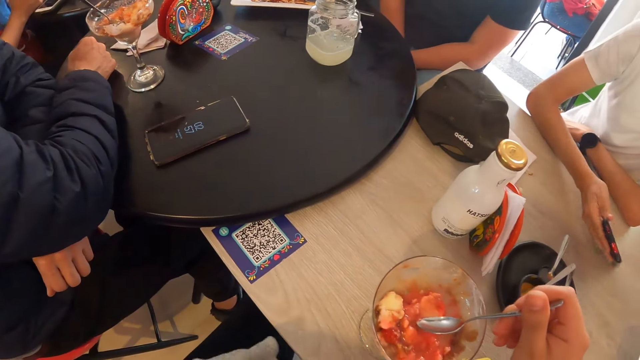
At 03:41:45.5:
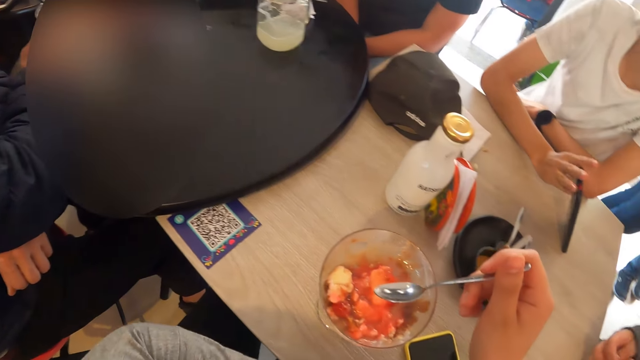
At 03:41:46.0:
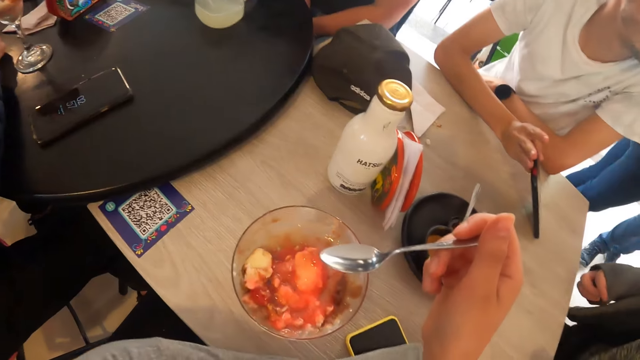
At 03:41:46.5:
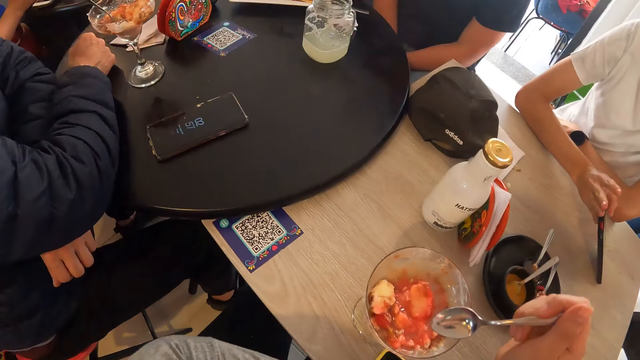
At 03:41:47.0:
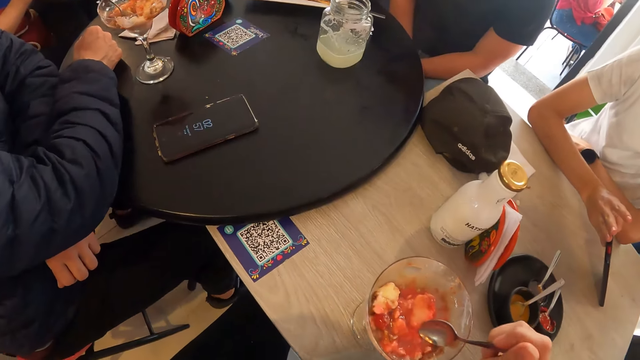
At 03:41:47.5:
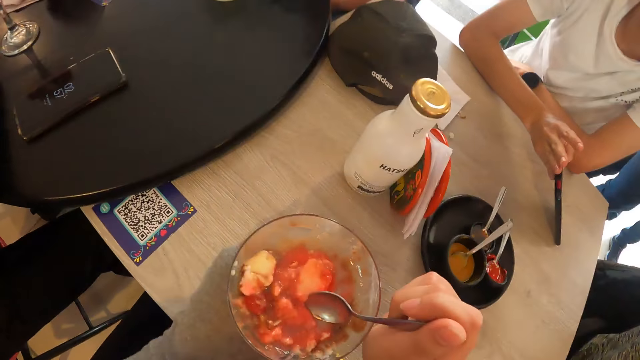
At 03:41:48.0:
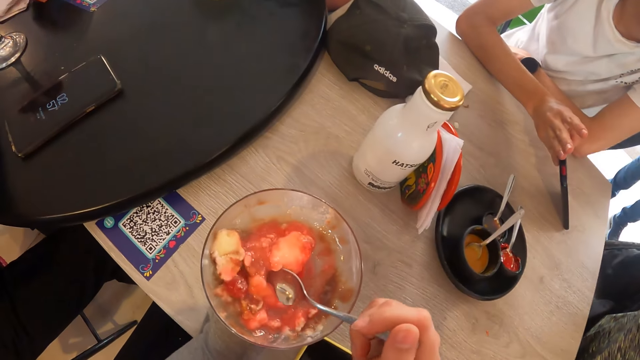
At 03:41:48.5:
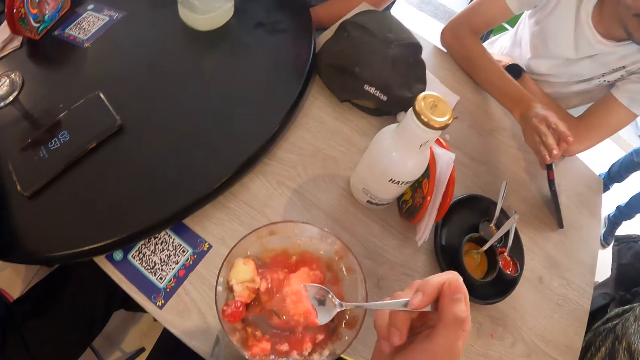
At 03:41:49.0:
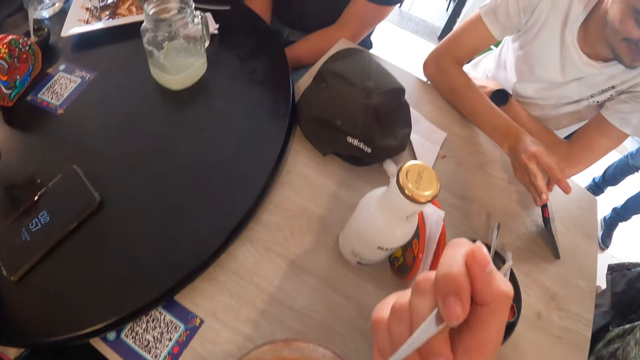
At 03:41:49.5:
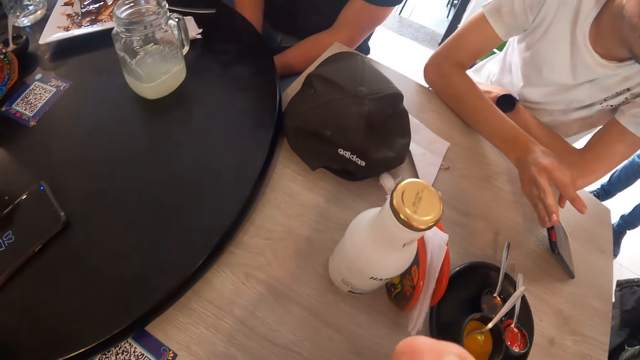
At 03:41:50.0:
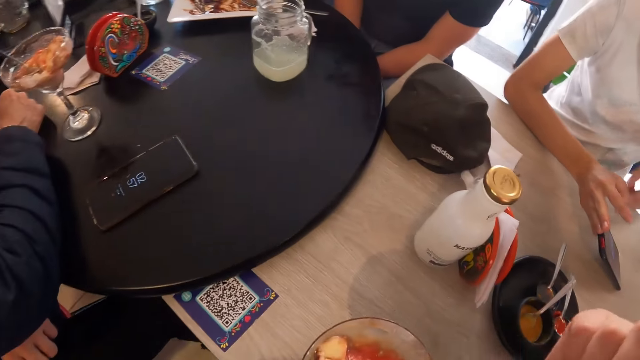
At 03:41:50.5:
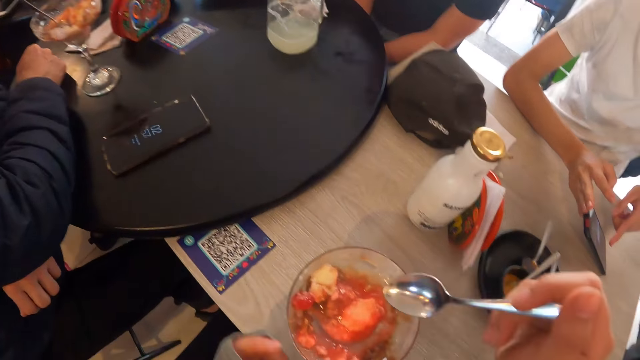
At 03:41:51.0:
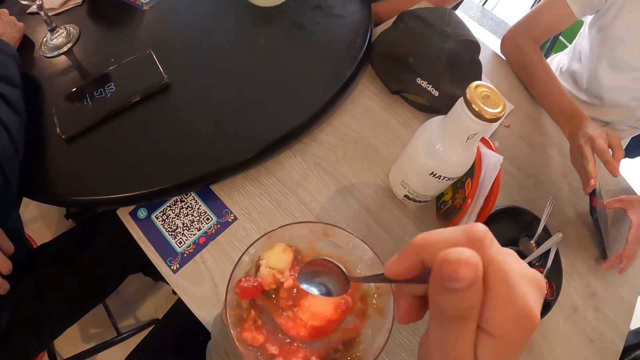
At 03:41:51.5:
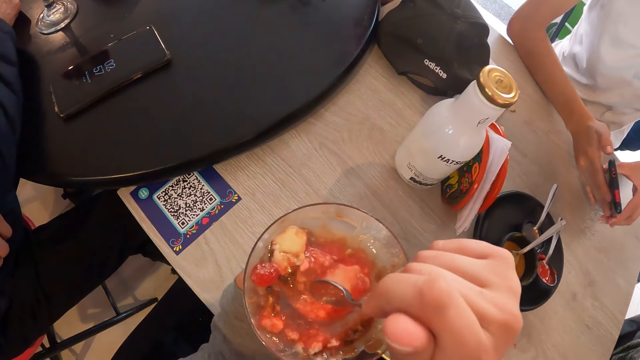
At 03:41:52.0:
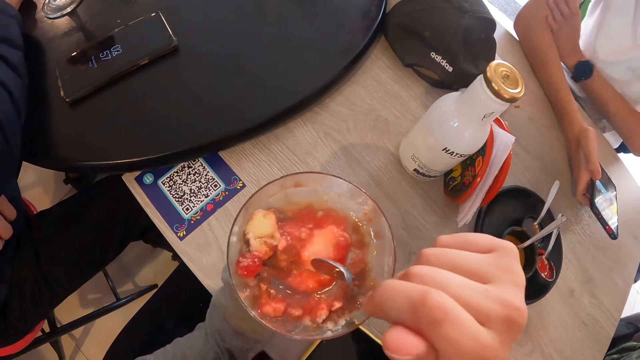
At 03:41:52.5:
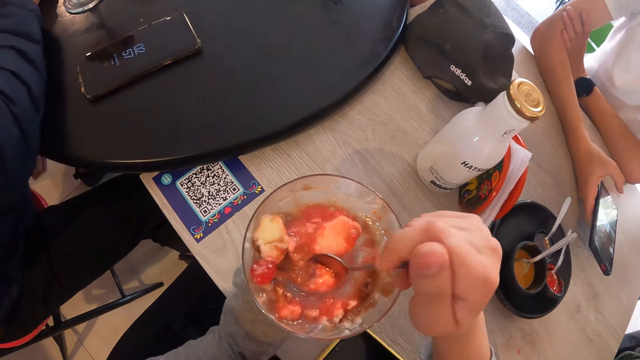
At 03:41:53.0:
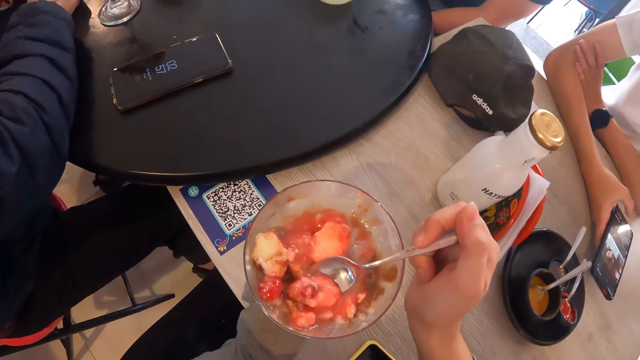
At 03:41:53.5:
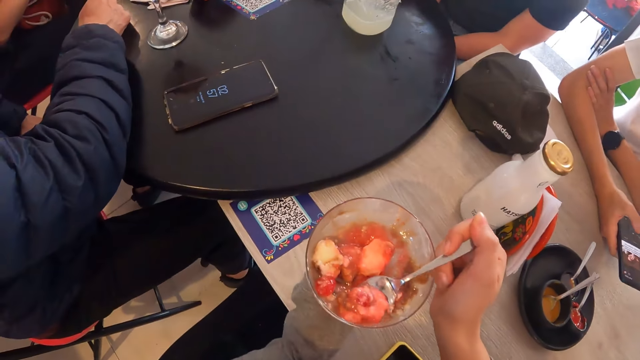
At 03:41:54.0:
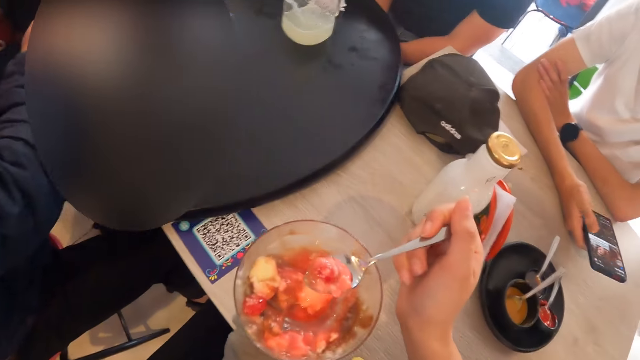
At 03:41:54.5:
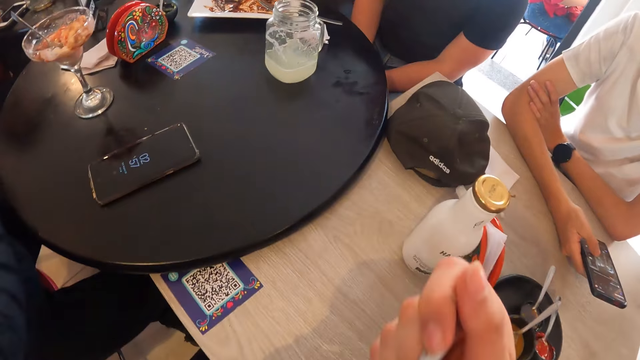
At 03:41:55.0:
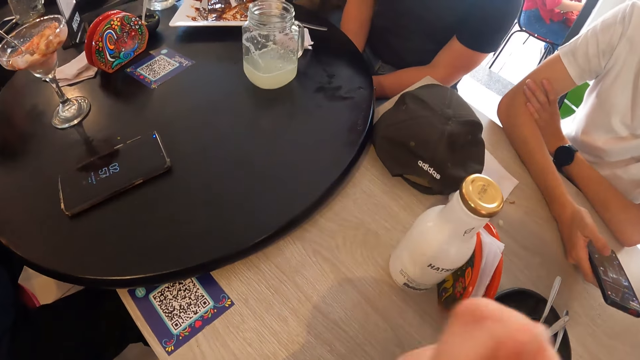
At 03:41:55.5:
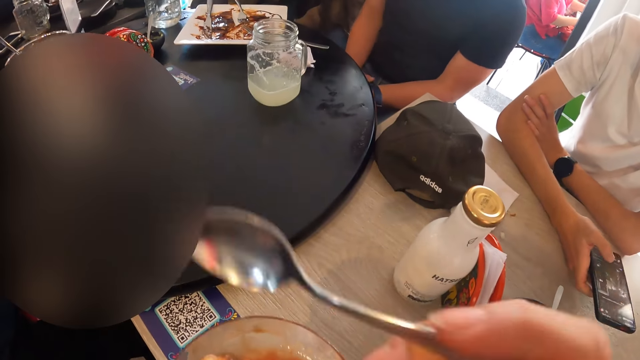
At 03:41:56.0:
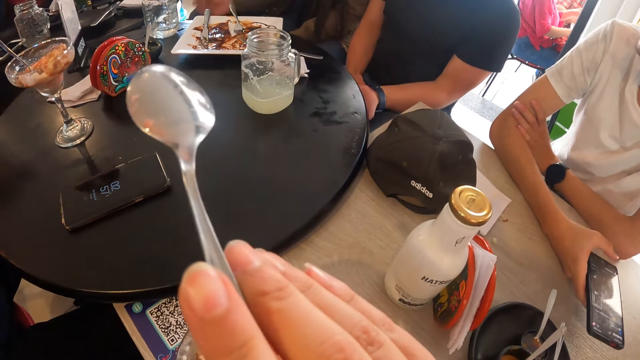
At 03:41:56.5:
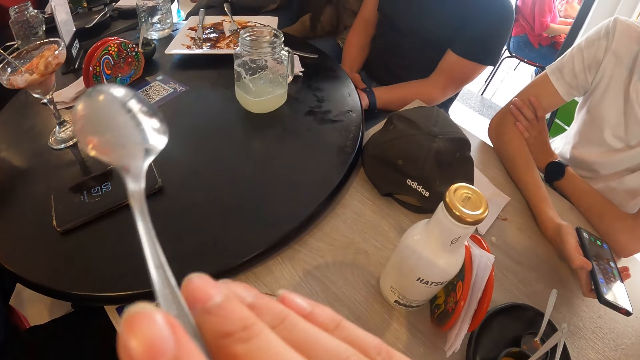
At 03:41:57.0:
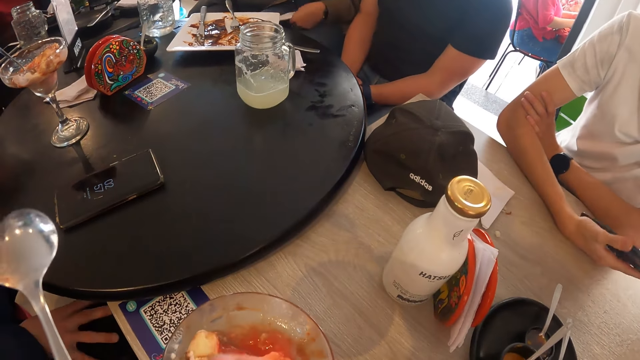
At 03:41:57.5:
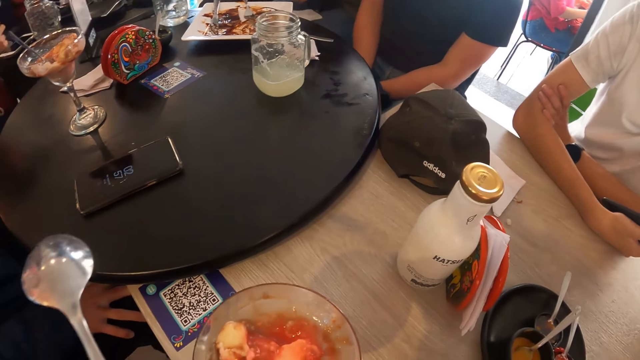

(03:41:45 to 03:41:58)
The man stands the phone in his right hand on the table and tilts the phone. The camera wearer moves the phone on the table with her left hand. She puts the spoon in the ice cream. She scoops some ice cream from the cup of ice cream with the spoon in her right hand. She eats the ice cream with the spoon in her right hand. The man points at the phone in his right hand with his left hand. The camera wearer holds the bowl. The man positions the phone in his right hand with his left hand and holds the phone. The camera wearer lifts the cup of ice cream off the table with her left hand. The man operates the phone with his right hand. The camera wearer scoops some ice cream from the cup of ice cream with the spoon in her right hand. She eats the ice cream with the spoon in her right hand. She points the spoon in her right hand. She places the cup of ice cream on the table with her left hand.

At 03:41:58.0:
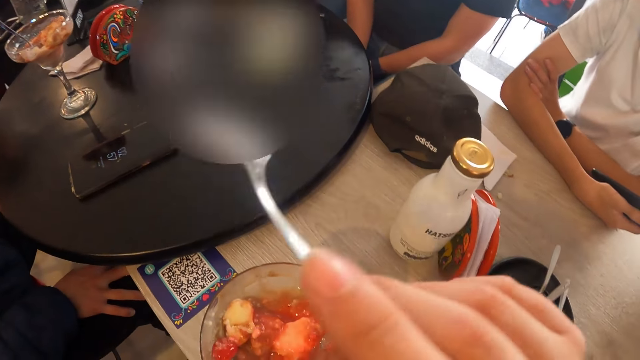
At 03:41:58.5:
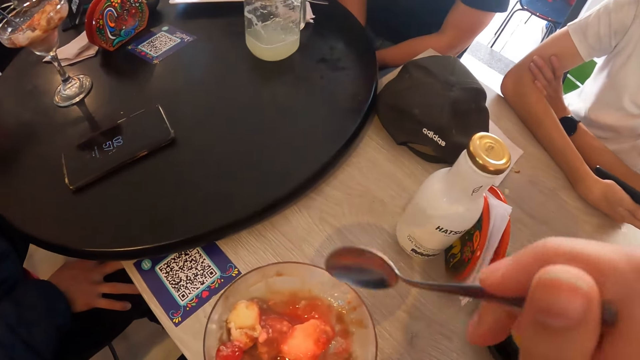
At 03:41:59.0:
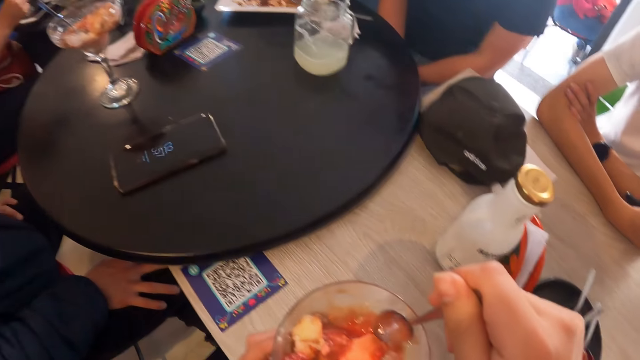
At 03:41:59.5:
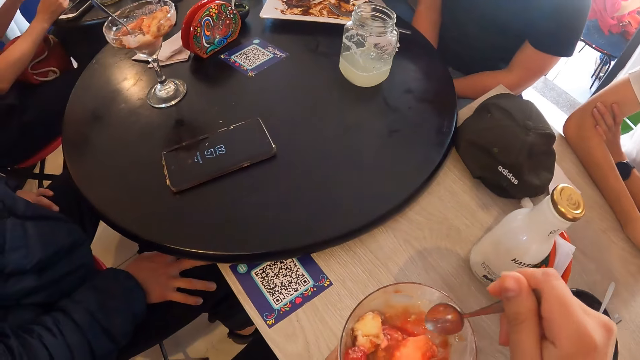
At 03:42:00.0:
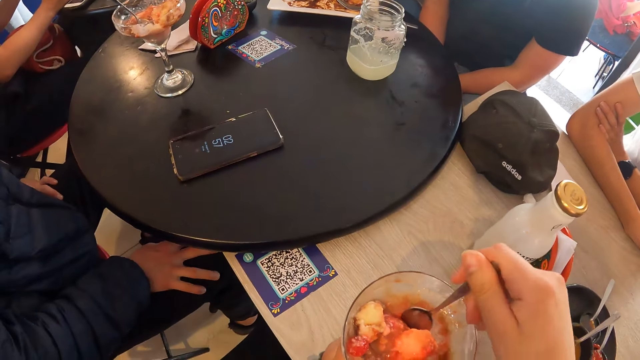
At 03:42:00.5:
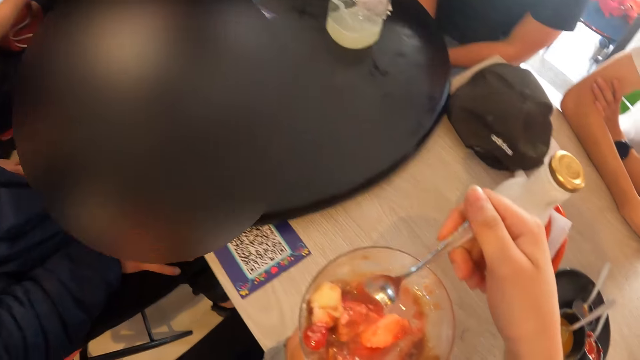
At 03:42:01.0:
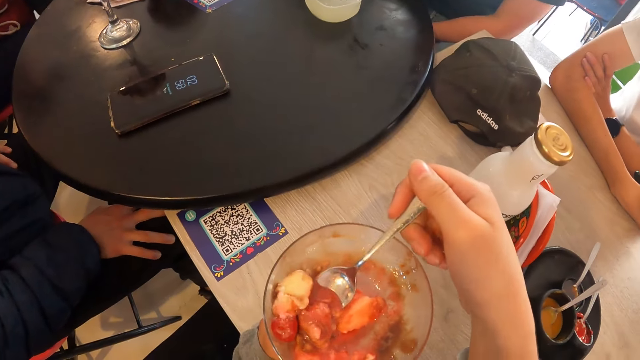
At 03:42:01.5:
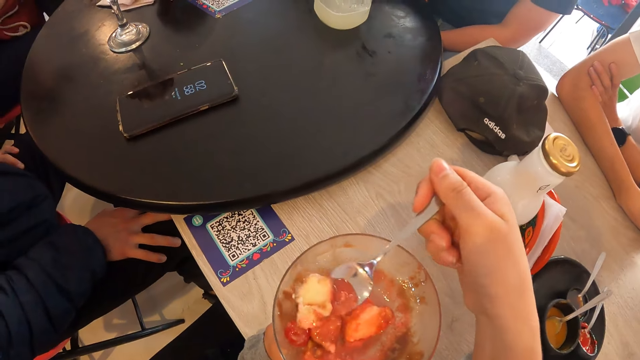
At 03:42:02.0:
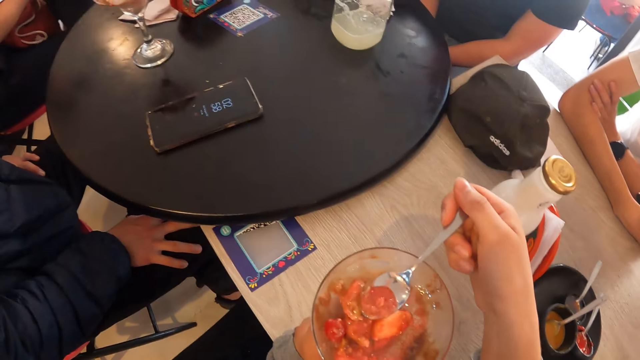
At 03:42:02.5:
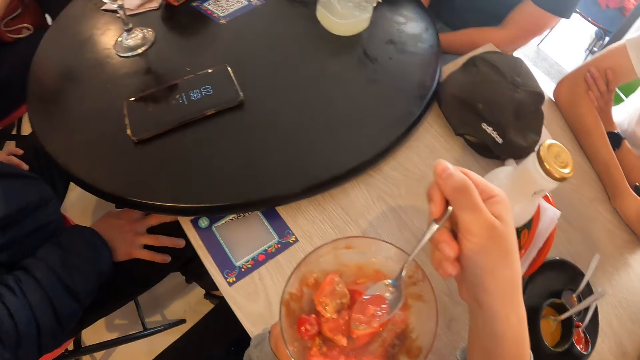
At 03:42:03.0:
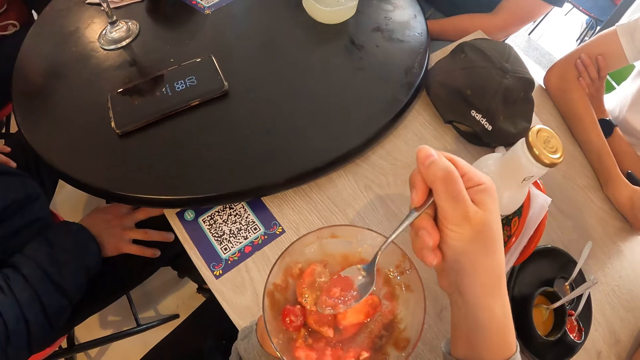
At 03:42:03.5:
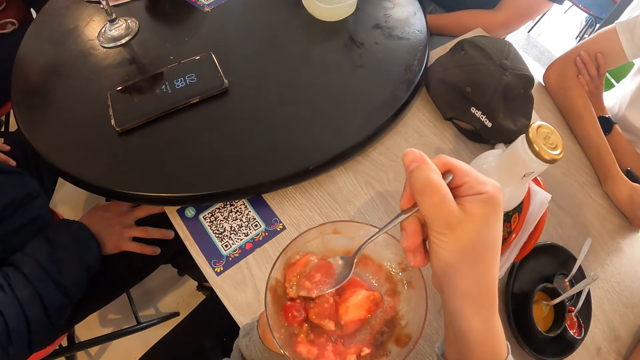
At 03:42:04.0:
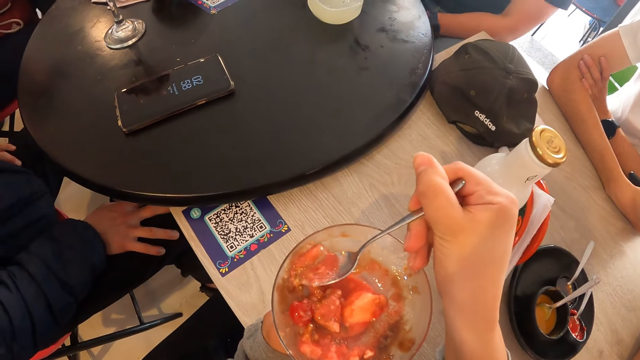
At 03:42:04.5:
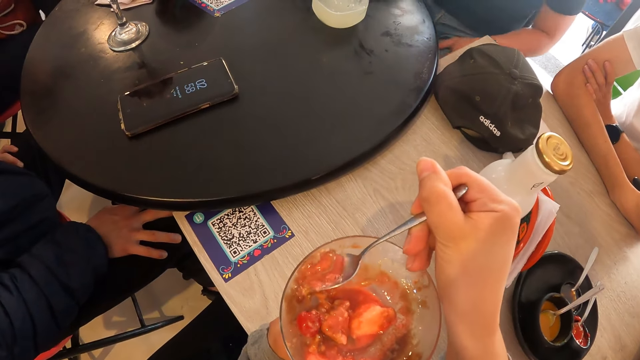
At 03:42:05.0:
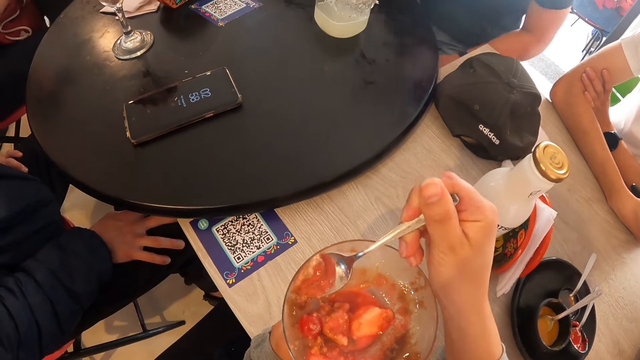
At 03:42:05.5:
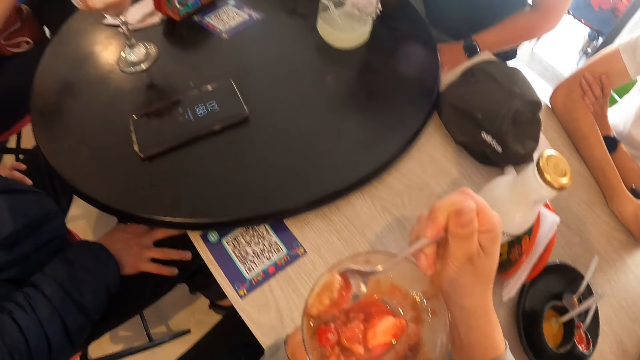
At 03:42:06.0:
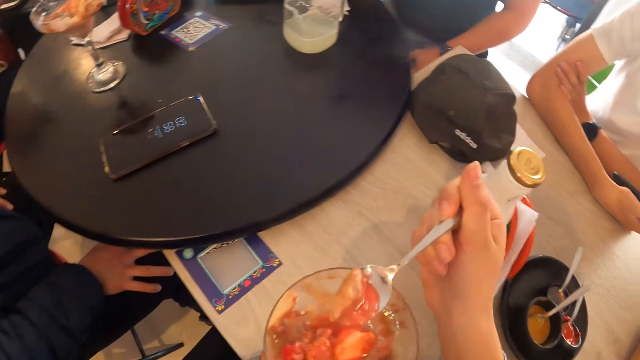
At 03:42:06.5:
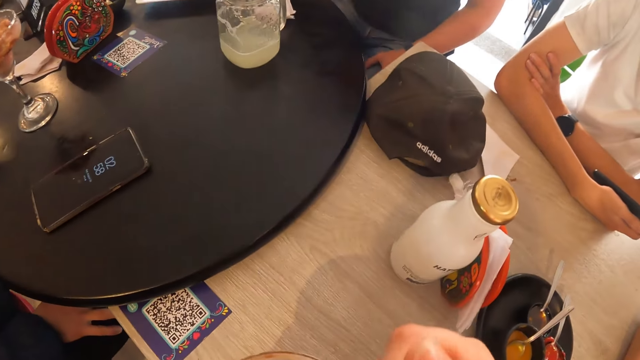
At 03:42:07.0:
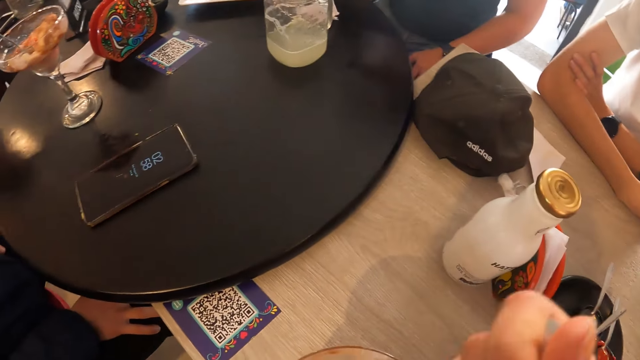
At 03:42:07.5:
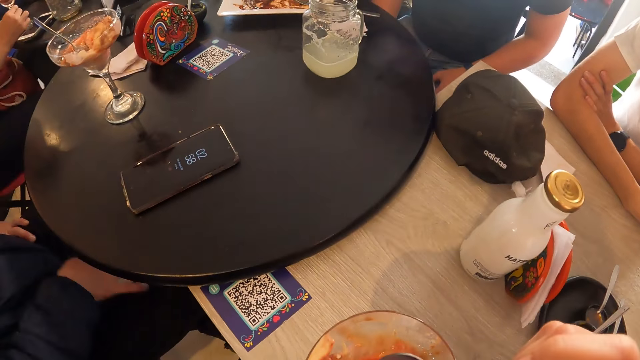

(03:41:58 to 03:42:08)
The camera wearer scoops some ice cream from the cup of ice cream with the spoon in her right hand. She scoops ice cream. She eats the ice cream with the spoon in her right hand.
